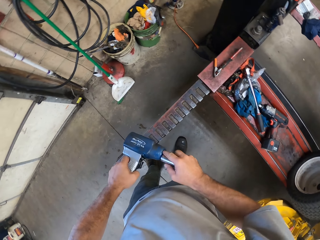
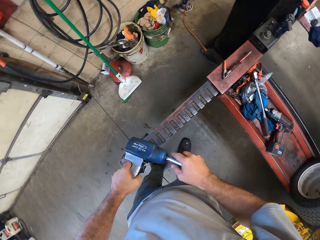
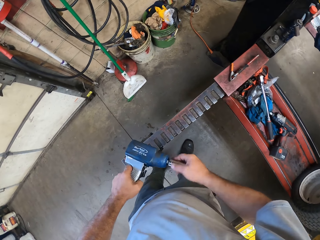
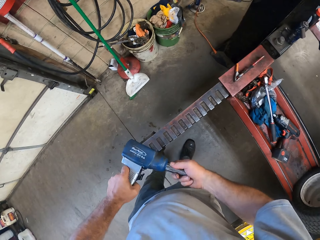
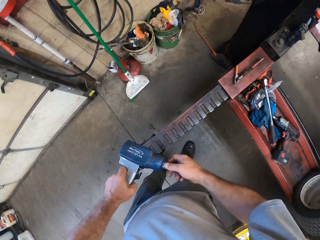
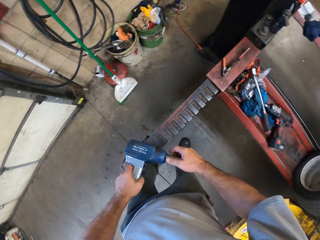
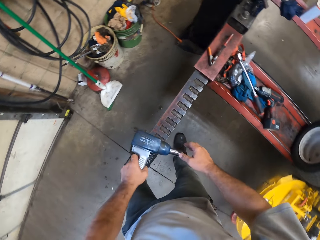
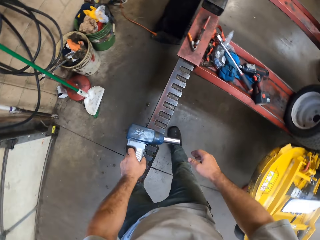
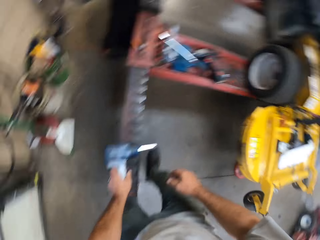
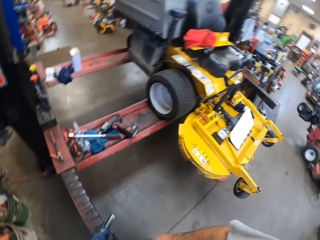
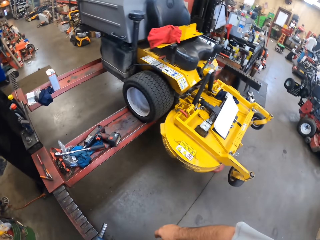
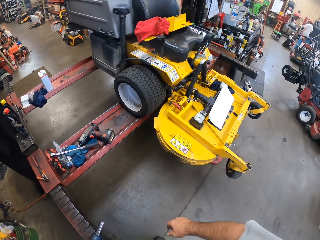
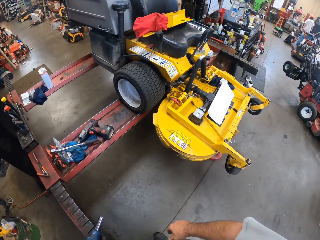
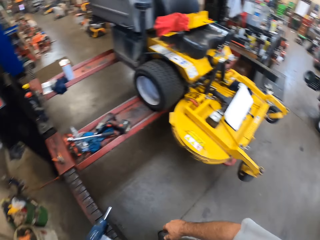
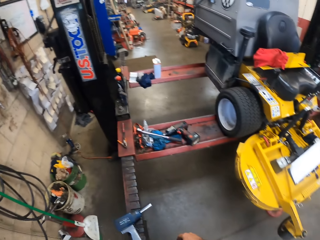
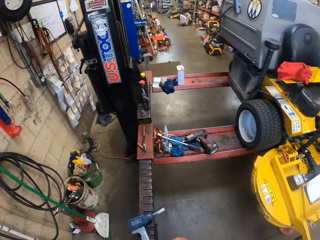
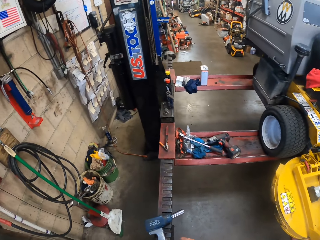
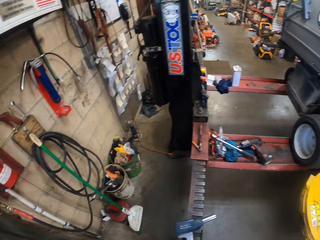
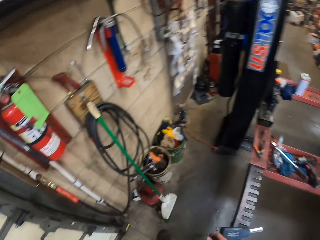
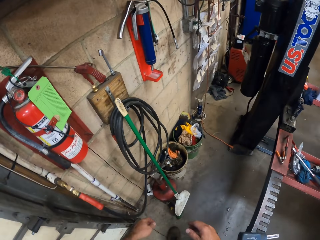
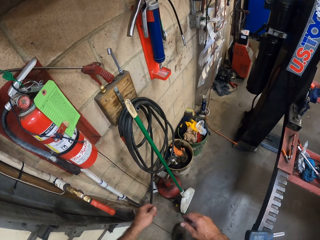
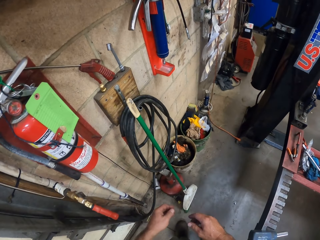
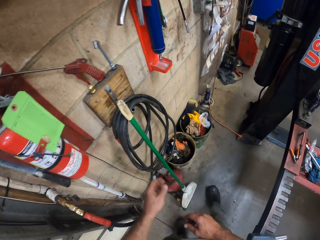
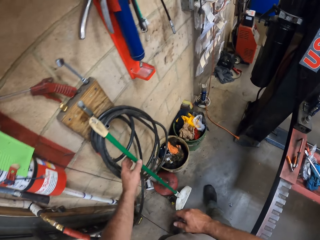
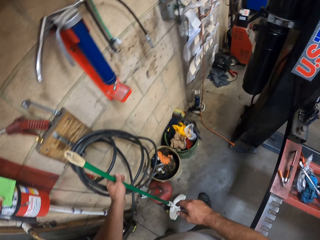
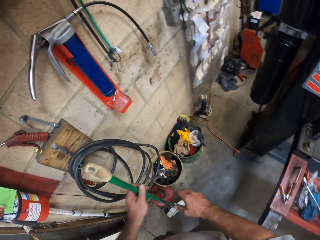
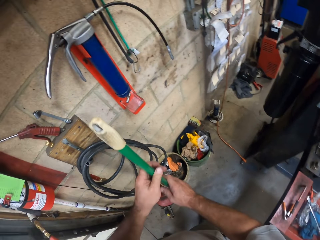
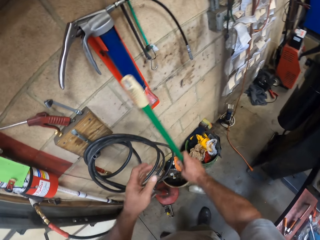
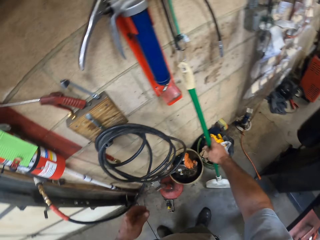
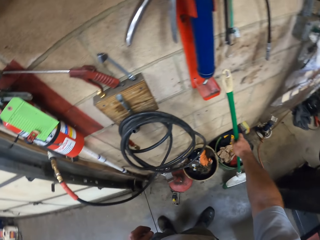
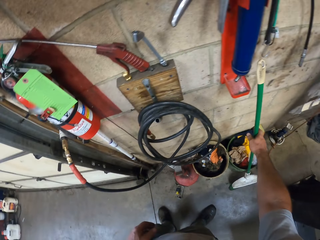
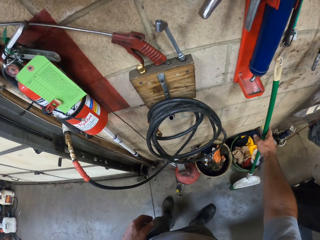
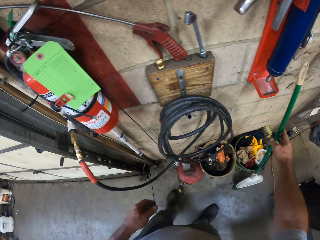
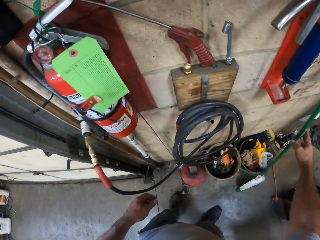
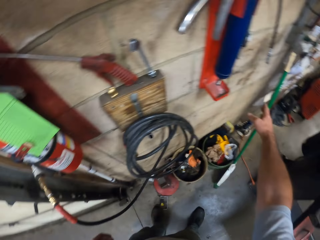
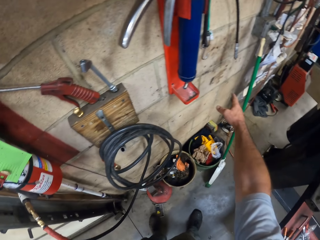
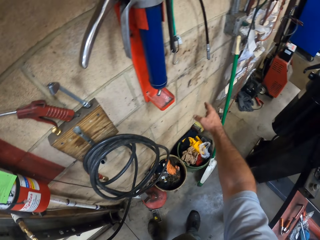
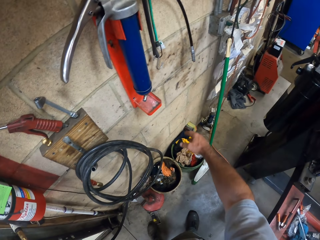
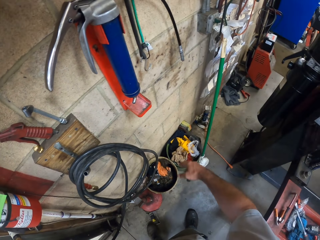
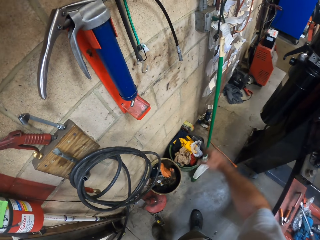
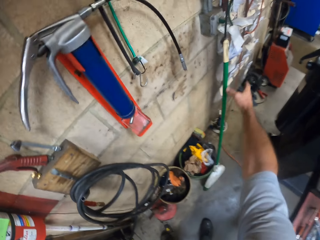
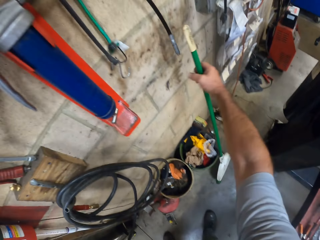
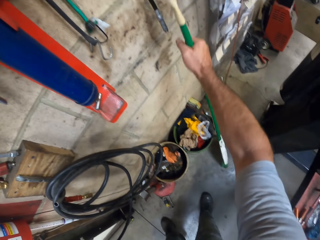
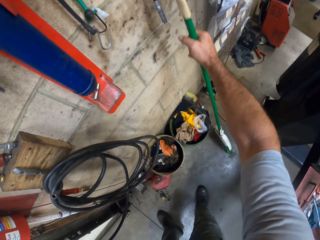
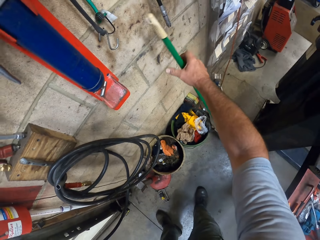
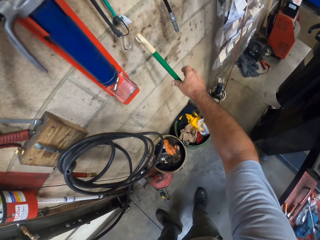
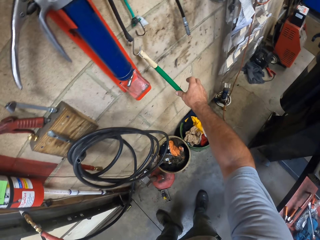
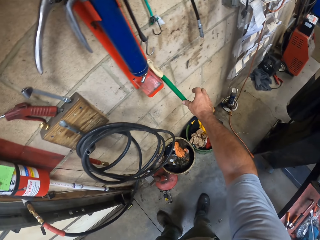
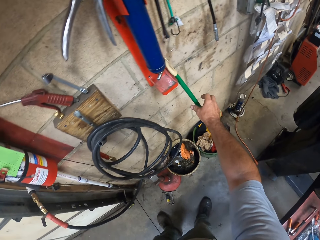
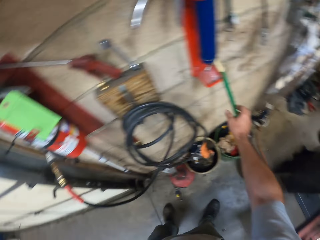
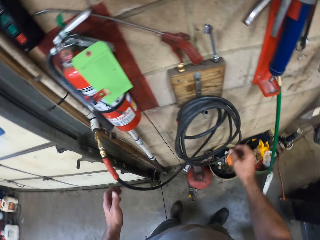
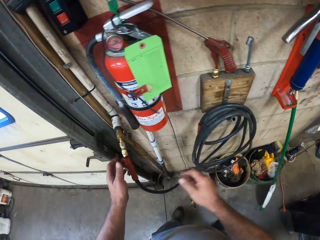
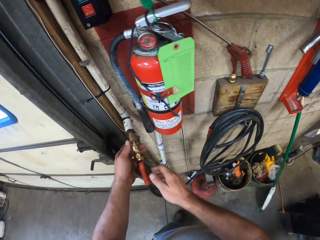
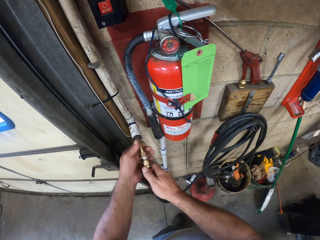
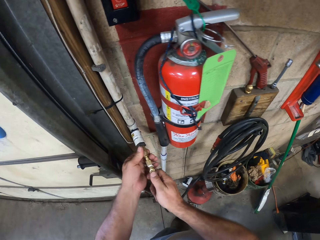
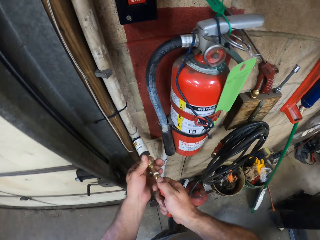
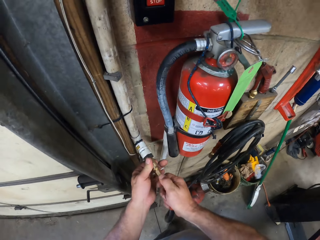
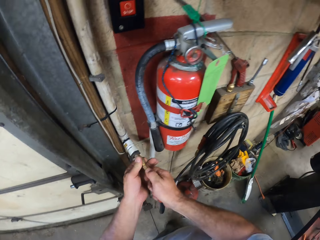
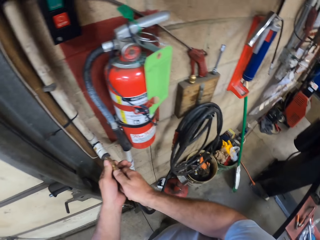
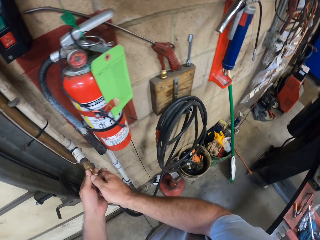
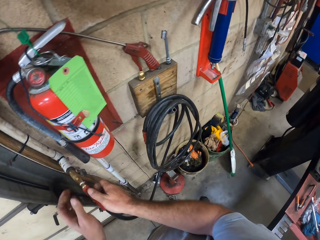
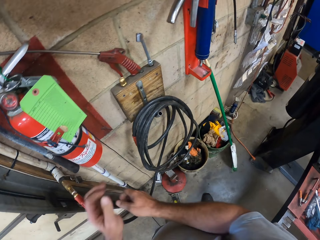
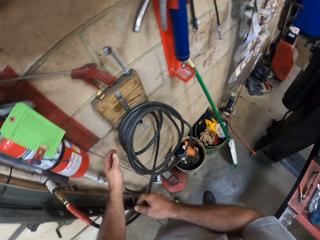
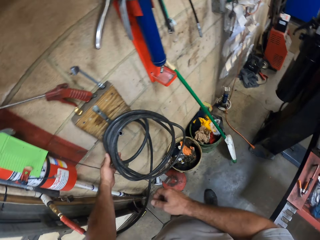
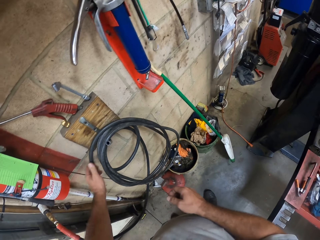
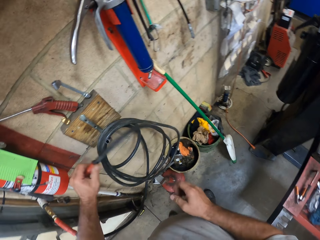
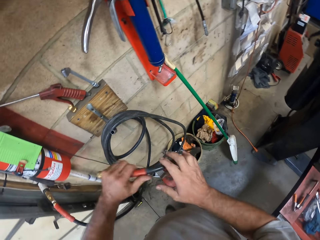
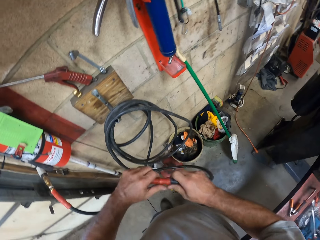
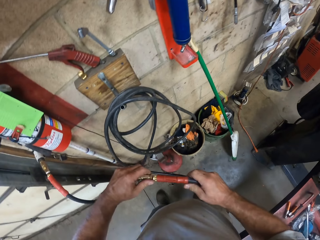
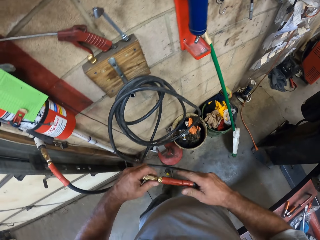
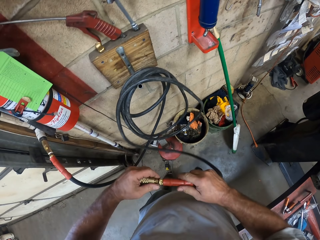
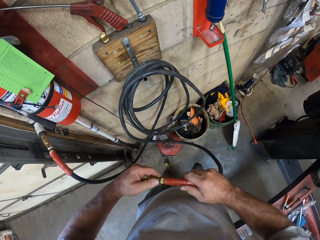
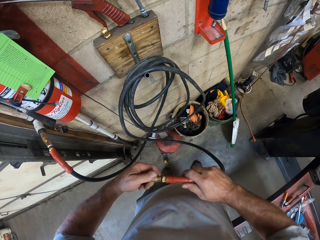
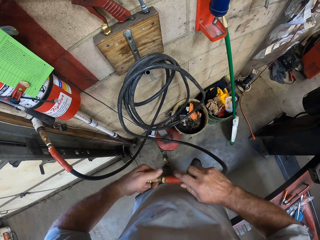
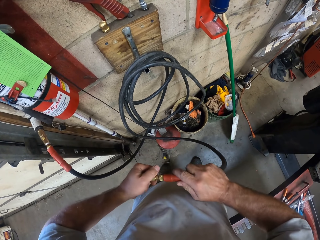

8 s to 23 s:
The camera wearer picks a drill jig. They fix the drill jig into the drill machine or electric screwdriver. They drop the electric screwdriver on the workshop table. They hold the pipe. They carry a broom from the floor. They drop the broom on the floor. They hold the broom. They place the broom along the wall. They detach the hose from the pipe. They fix the pipe on another pipe. They take the hose from the side of the wall.

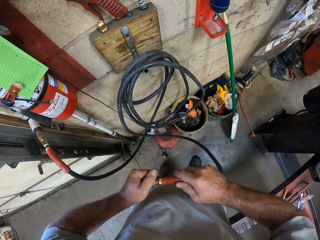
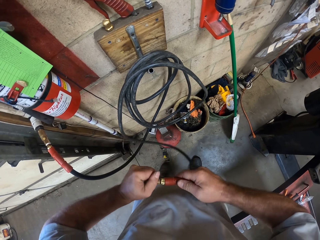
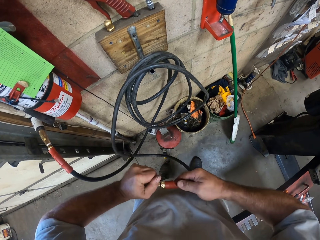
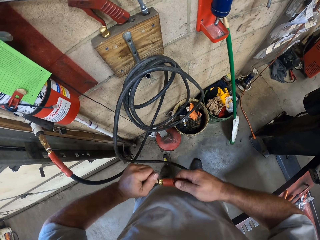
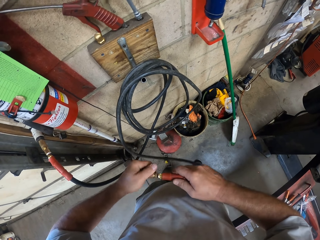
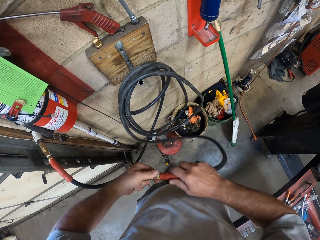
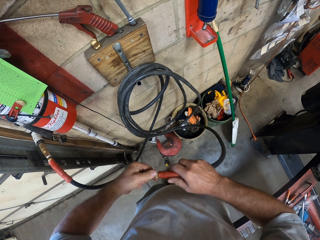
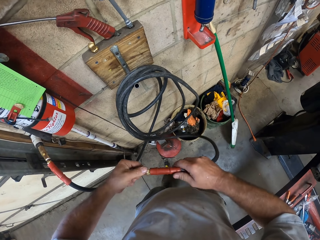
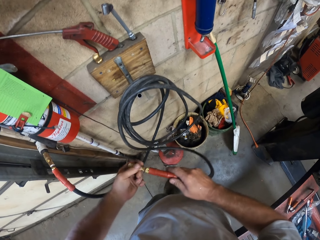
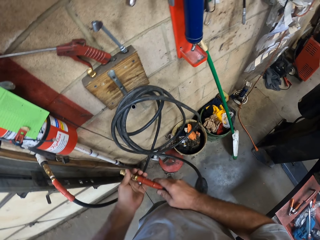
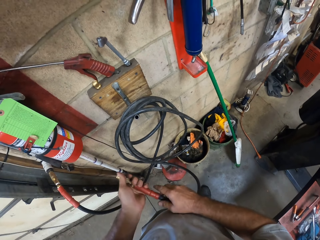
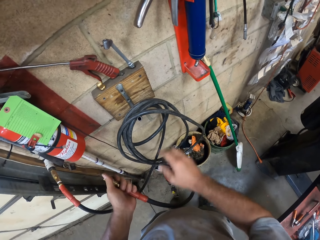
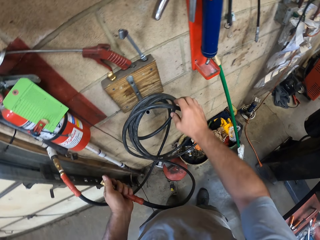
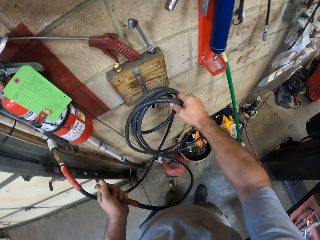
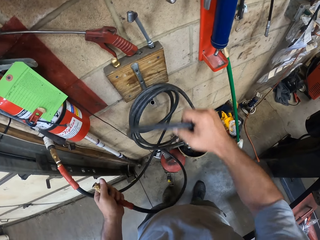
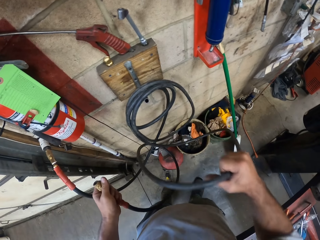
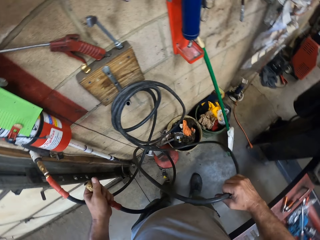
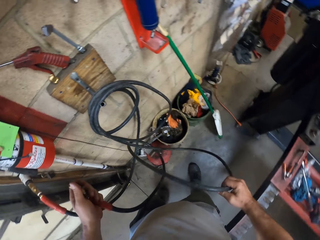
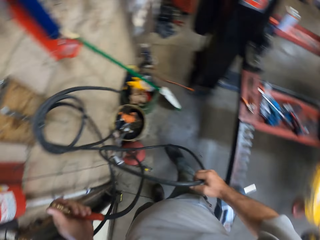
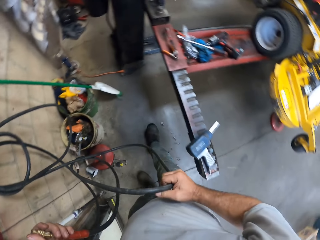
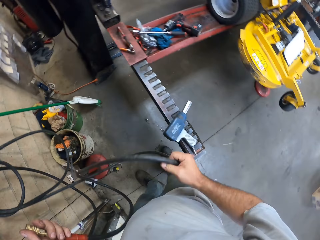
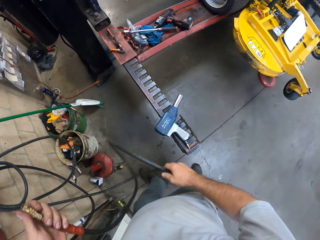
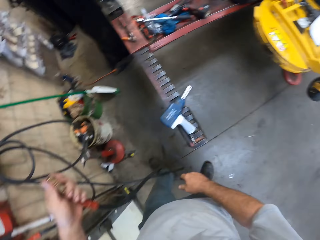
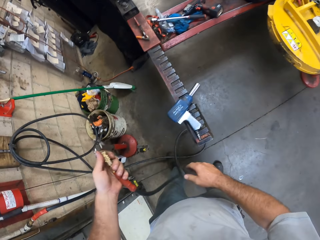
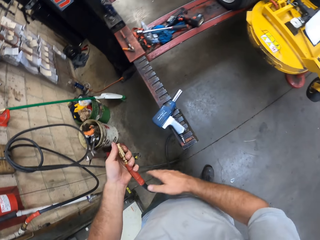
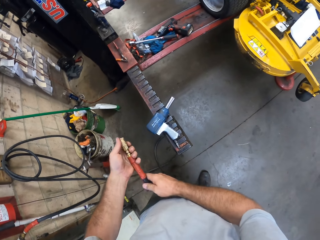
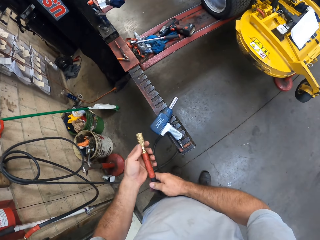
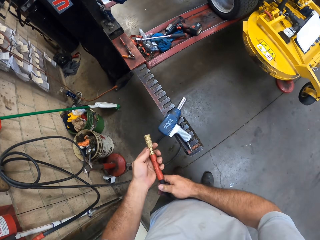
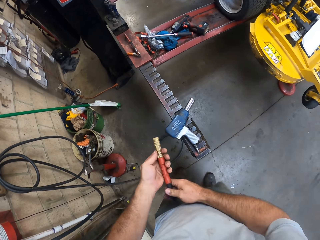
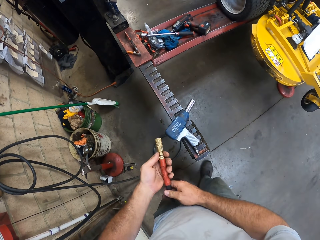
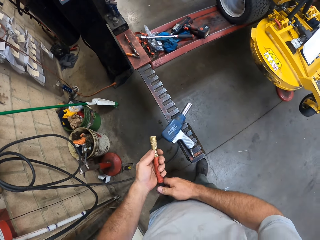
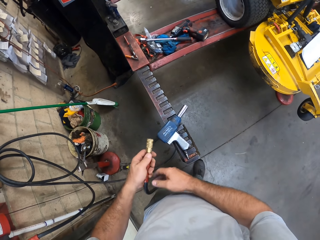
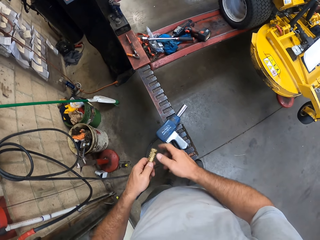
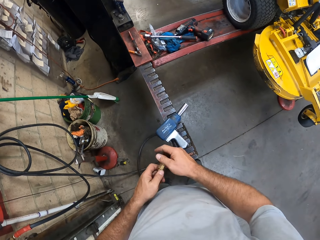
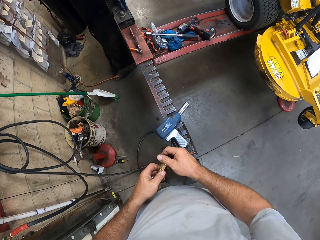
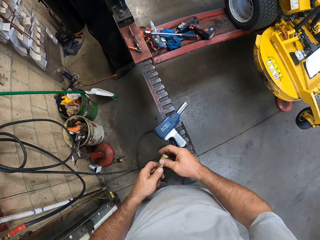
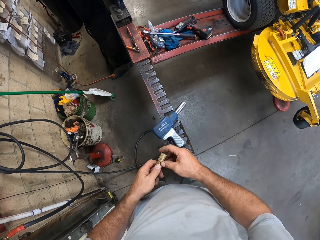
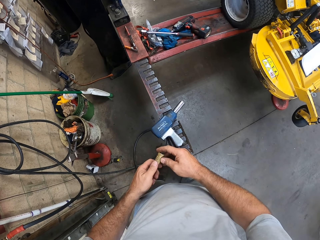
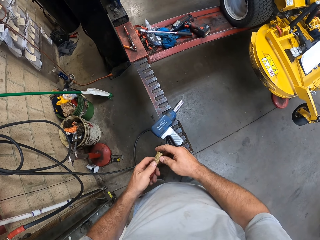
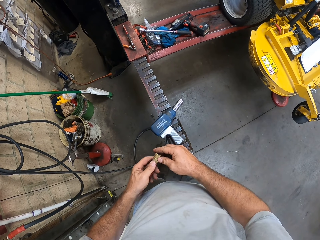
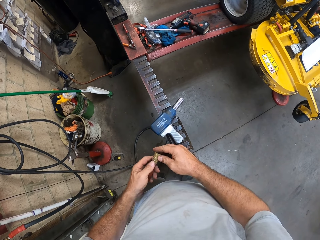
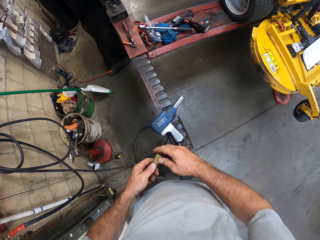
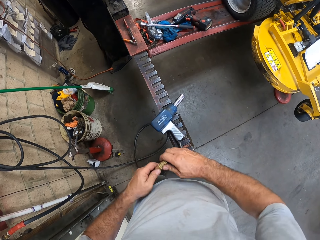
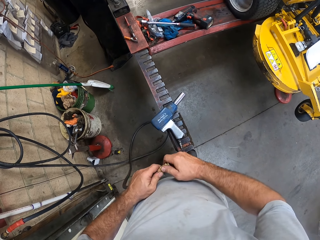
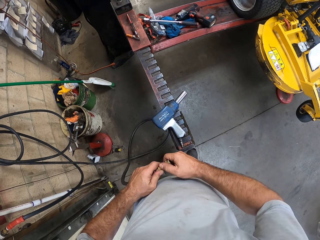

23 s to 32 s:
The camera wearer untightens the nut on the pipe. They hold the pipe. They drop the pipe. They hold the nut on the pipe.
